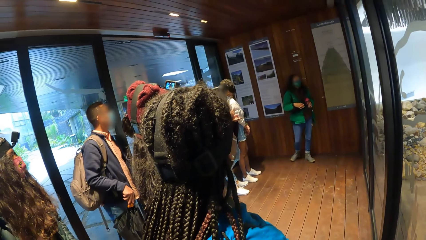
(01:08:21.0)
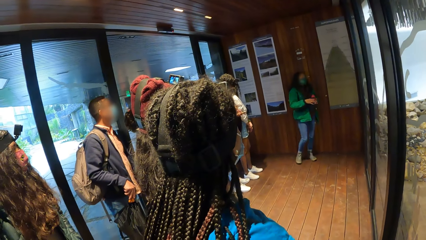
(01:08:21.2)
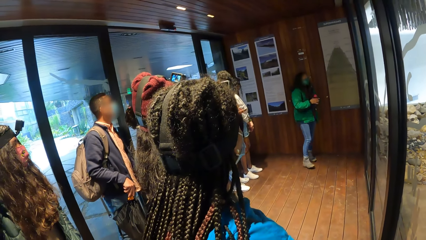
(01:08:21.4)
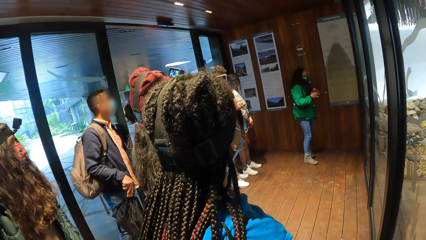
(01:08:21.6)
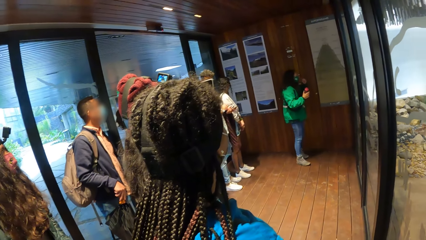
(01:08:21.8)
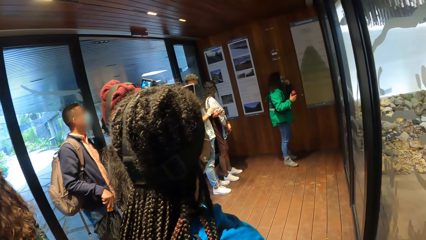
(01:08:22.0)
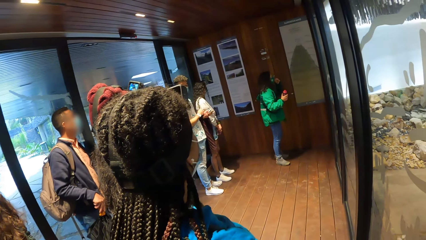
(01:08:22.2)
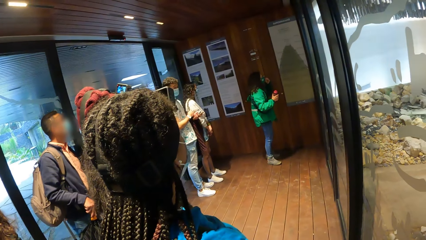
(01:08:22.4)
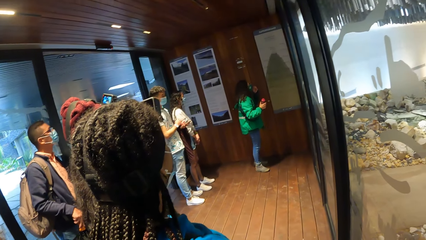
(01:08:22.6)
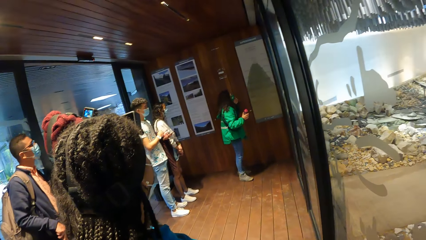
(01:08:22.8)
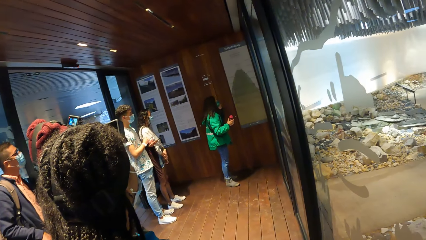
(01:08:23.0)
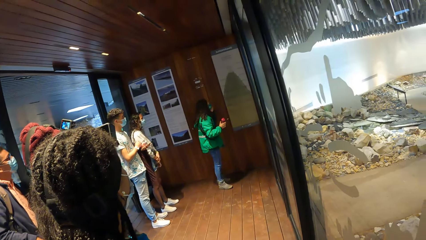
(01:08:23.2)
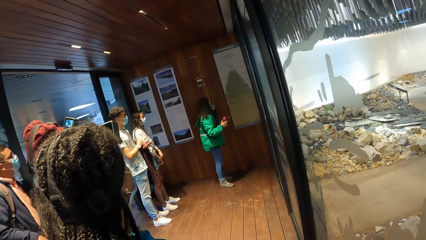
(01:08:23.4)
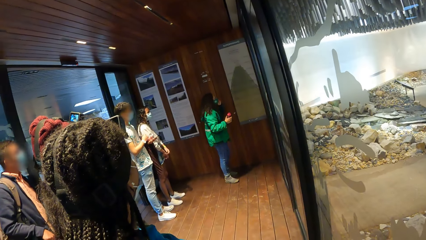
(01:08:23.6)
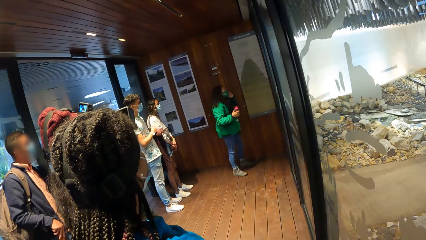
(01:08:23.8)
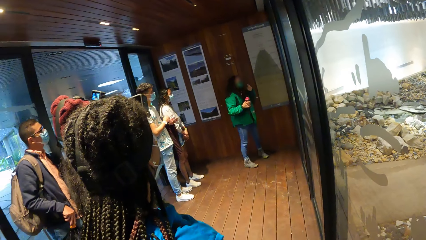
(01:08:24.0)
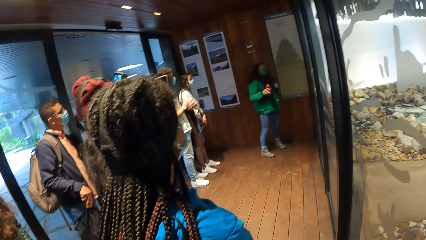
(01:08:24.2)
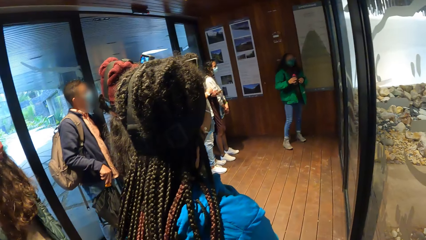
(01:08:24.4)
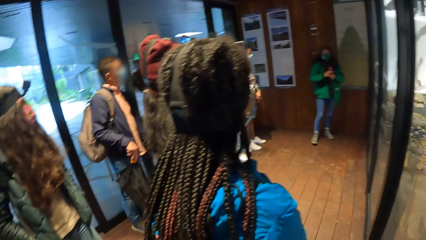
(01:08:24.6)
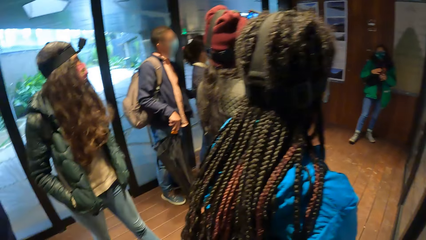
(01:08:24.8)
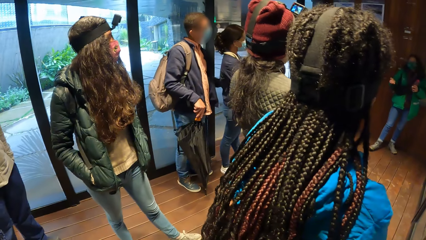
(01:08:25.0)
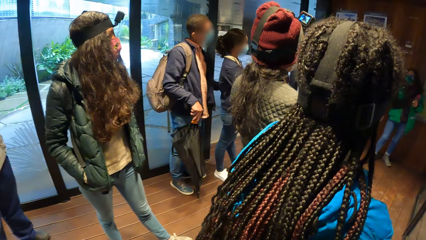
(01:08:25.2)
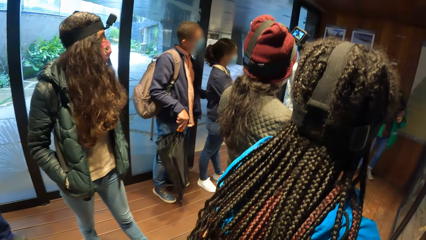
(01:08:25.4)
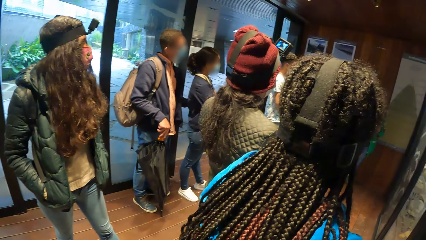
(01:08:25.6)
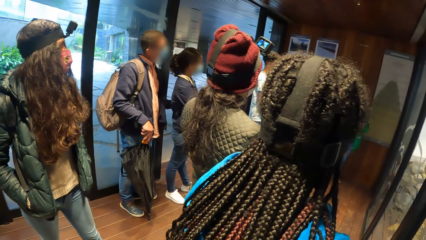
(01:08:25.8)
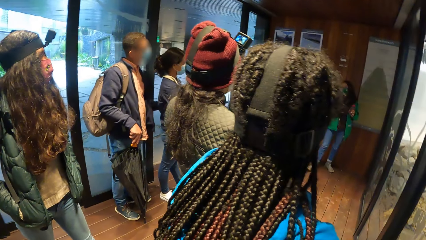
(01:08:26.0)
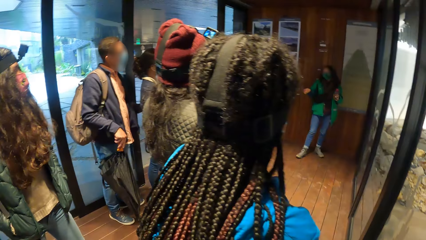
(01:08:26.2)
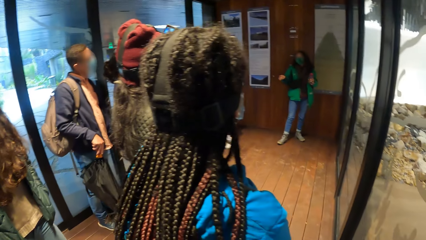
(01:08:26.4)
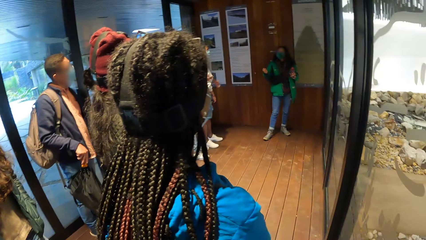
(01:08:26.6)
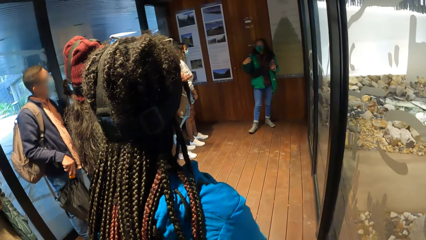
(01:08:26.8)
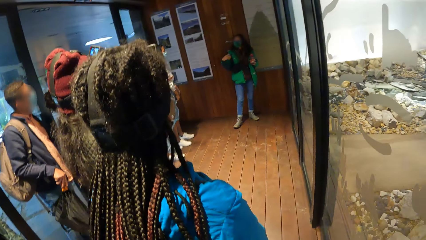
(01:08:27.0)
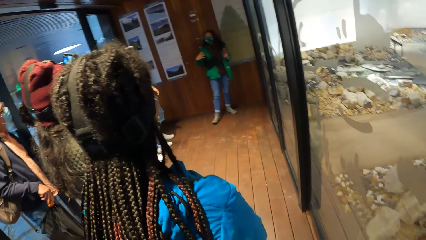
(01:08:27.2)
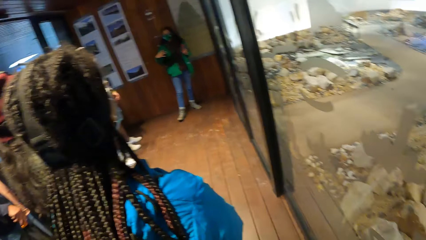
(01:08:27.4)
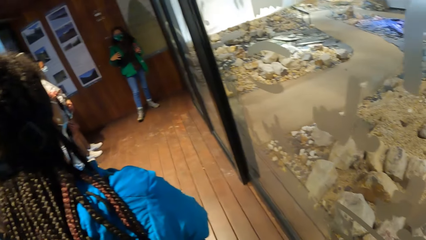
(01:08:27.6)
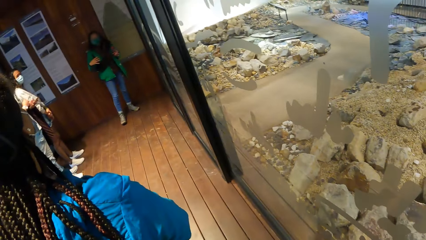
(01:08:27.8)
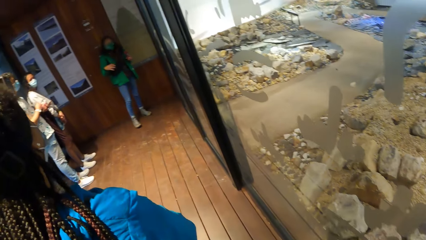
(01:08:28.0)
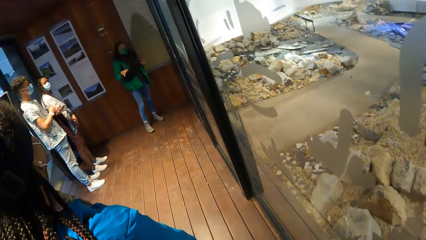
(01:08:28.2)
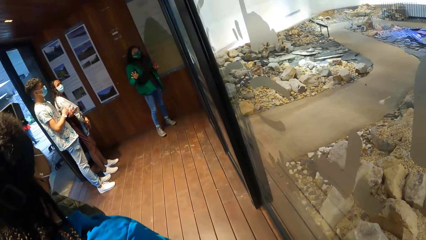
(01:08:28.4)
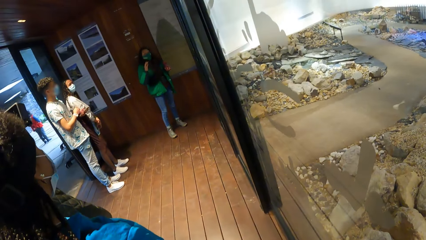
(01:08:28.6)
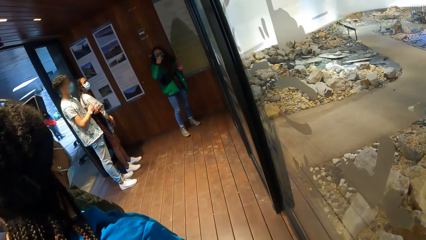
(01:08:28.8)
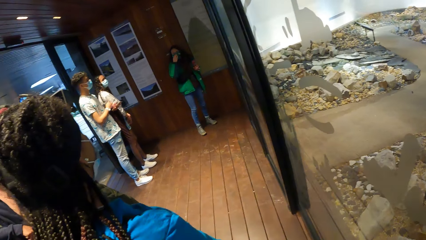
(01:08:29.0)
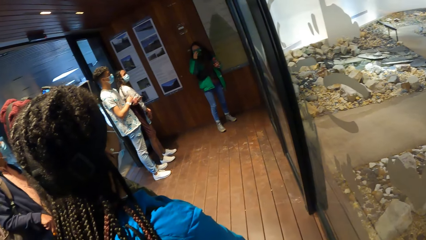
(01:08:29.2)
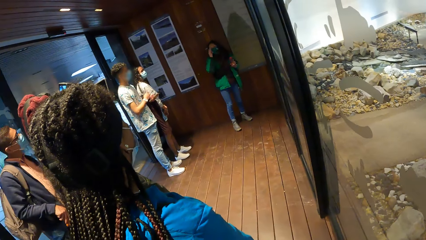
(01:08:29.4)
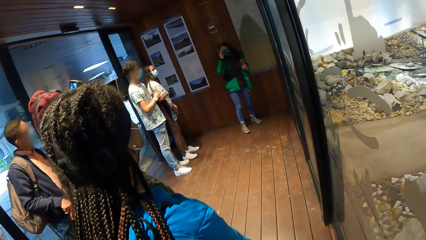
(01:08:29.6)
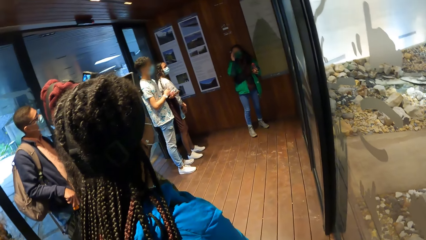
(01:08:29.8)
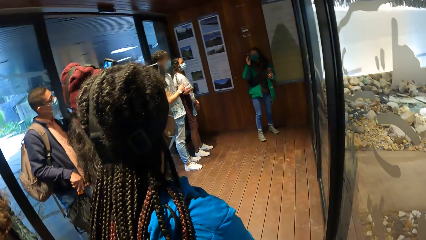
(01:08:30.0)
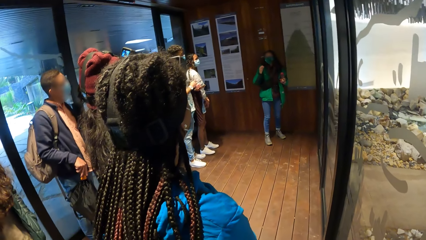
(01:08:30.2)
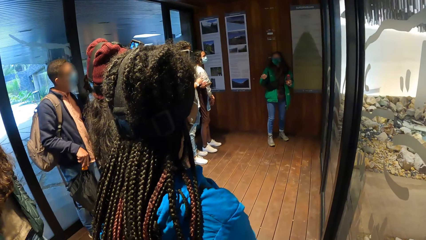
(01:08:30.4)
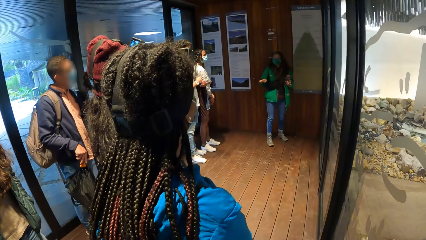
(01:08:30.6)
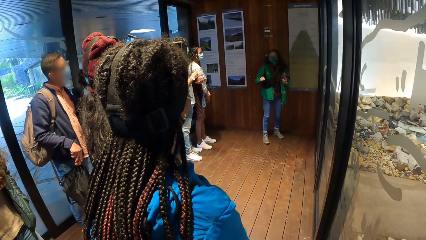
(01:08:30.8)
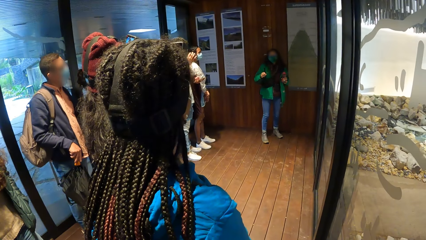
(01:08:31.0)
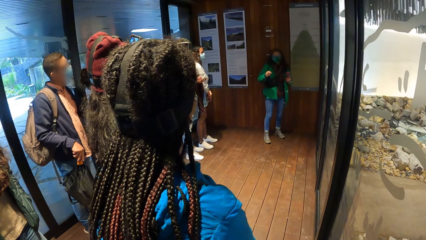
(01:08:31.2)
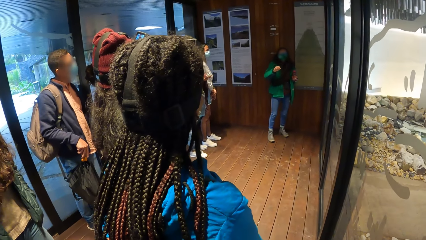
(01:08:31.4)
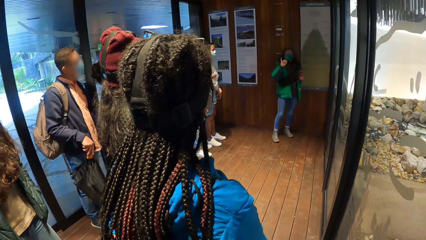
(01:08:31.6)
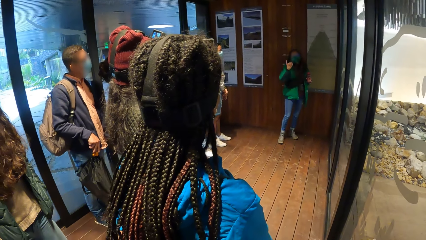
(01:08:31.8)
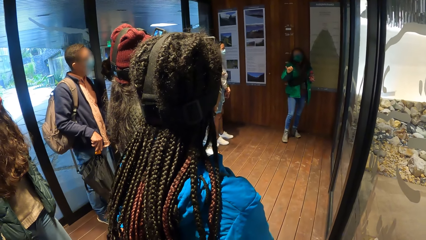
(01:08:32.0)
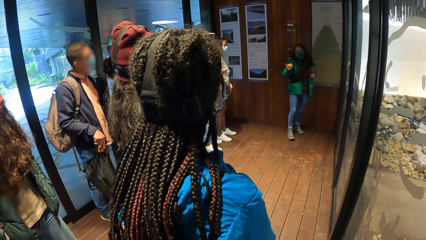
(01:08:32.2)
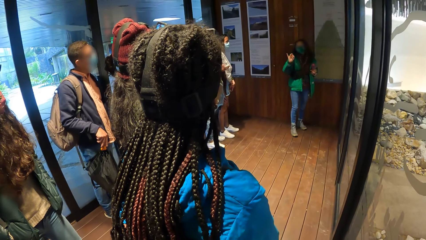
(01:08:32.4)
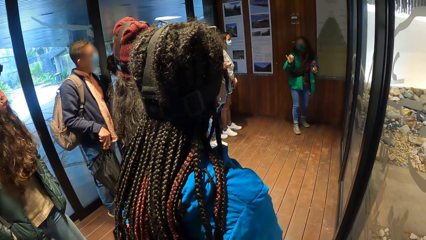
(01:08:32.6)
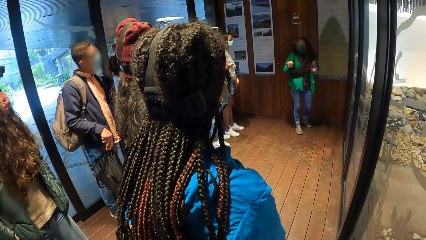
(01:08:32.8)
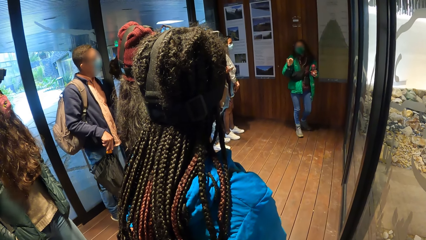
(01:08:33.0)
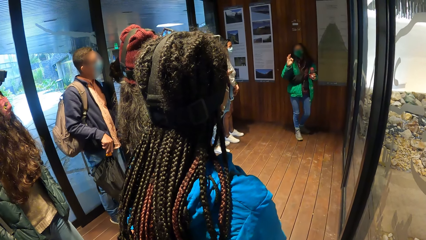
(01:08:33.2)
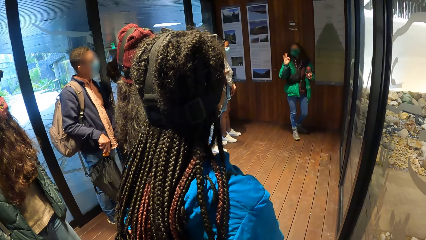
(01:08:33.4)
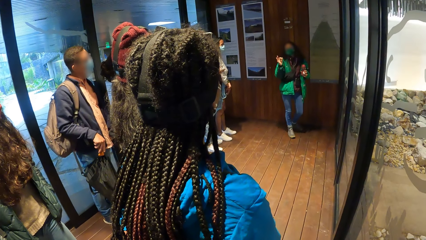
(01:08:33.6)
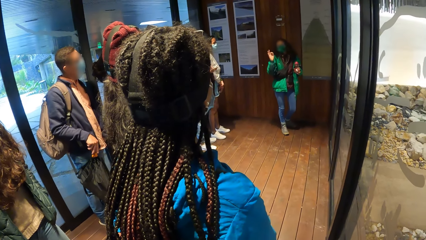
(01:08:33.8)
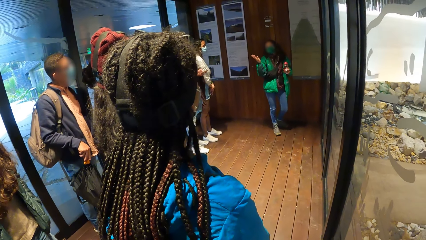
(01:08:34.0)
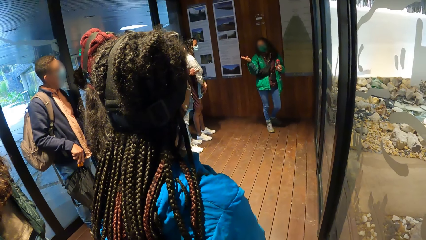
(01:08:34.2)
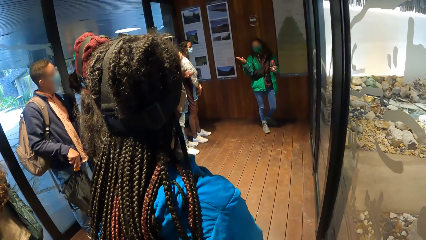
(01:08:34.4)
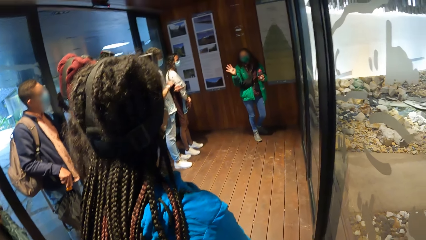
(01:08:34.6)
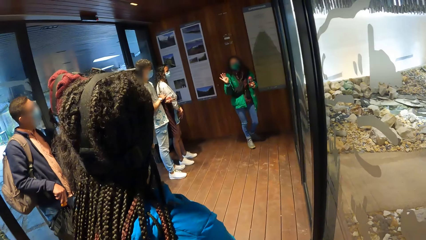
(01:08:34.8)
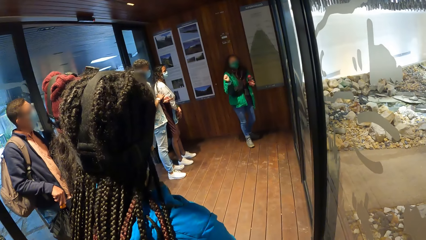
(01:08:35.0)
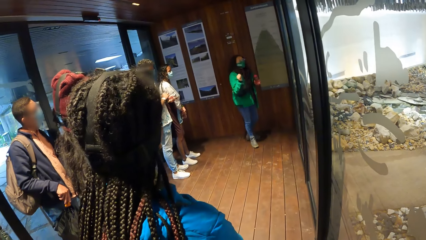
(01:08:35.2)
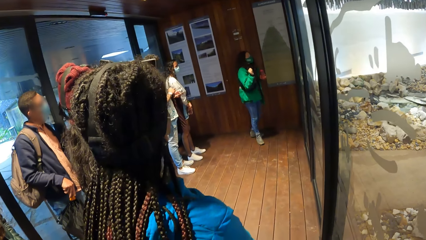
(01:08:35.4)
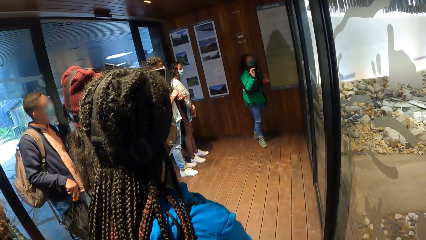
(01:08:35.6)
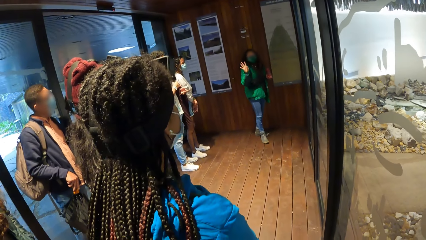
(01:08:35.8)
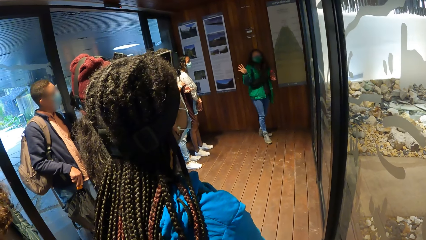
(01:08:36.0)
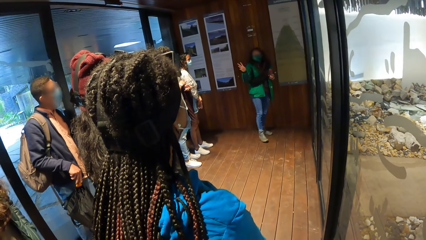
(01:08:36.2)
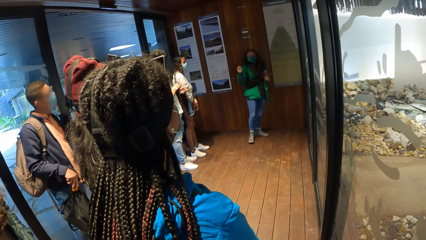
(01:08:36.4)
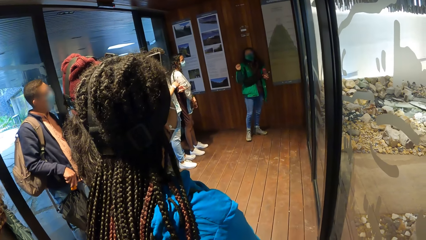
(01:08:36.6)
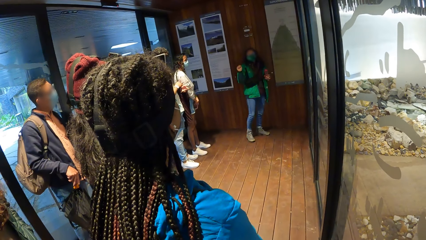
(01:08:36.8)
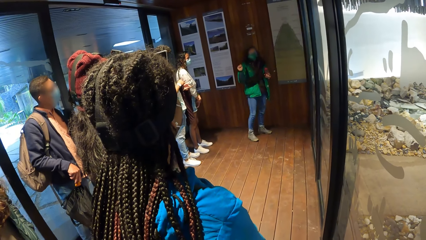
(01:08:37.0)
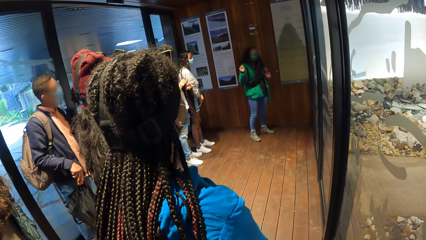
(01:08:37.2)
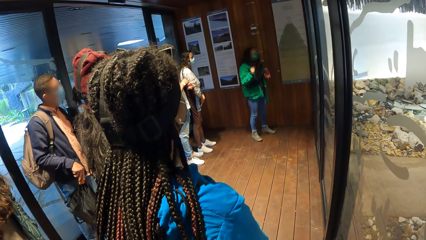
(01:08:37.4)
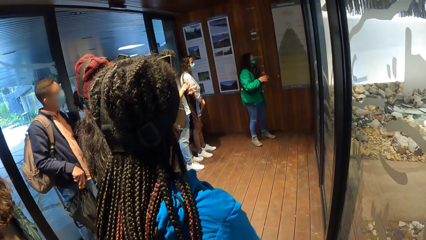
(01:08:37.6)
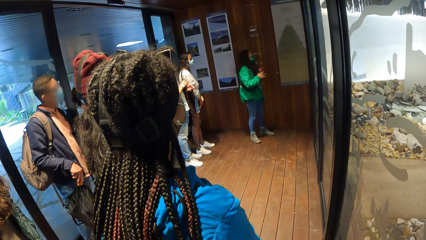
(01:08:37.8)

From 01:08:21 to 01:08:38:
The camera wearer looks around. The woman passes the bottle from her left hand to her right hand and touches the nose mask on her face with her left hand. The woman passes the bottle from her right hand to her left hand. The woman demonstrates with the hand. The woman touches the nose mask on her face with her right hand.
